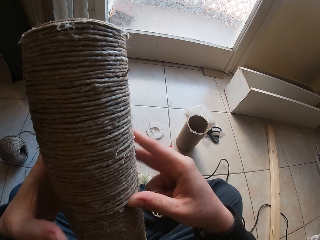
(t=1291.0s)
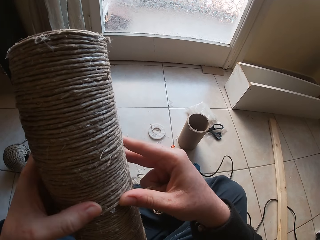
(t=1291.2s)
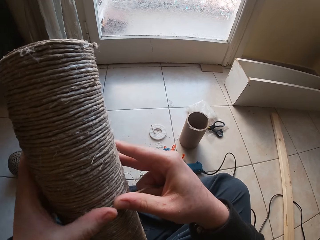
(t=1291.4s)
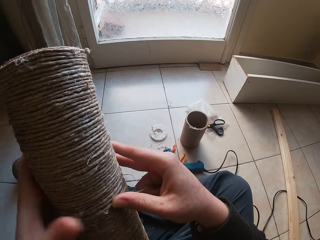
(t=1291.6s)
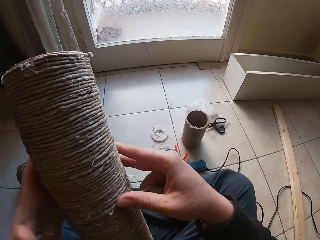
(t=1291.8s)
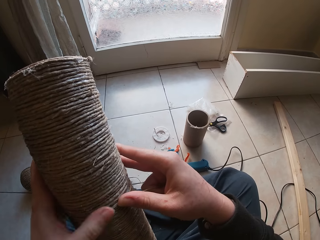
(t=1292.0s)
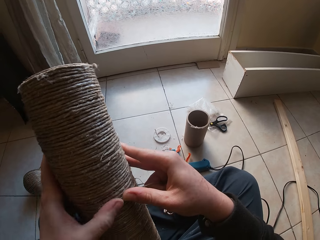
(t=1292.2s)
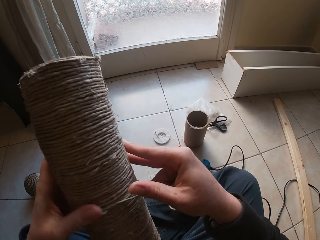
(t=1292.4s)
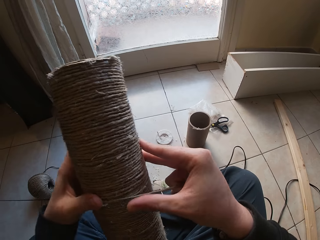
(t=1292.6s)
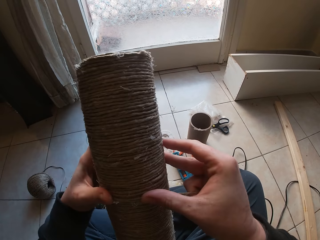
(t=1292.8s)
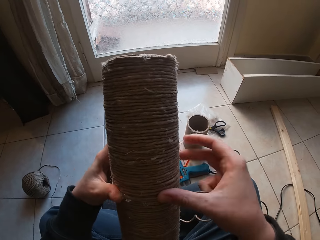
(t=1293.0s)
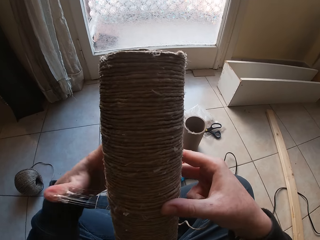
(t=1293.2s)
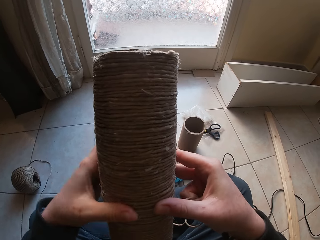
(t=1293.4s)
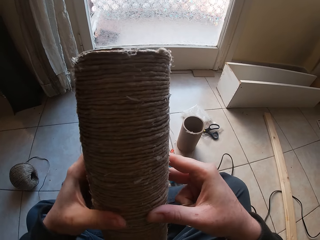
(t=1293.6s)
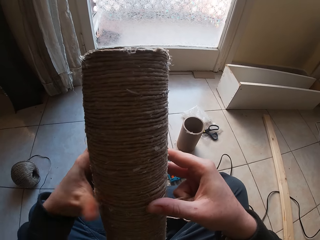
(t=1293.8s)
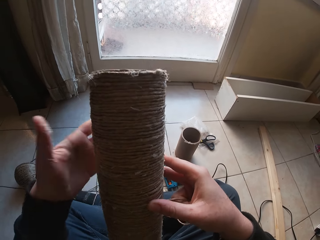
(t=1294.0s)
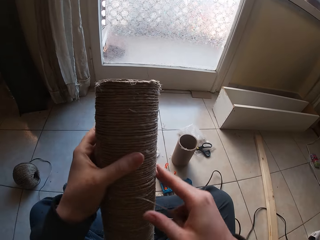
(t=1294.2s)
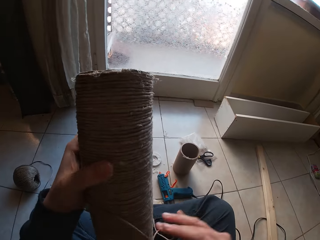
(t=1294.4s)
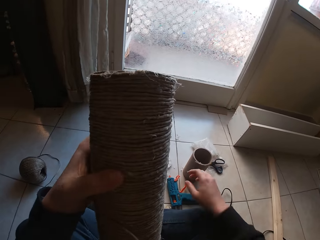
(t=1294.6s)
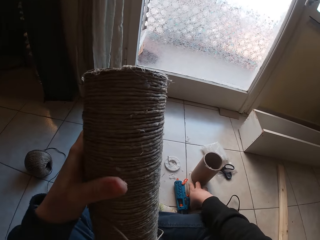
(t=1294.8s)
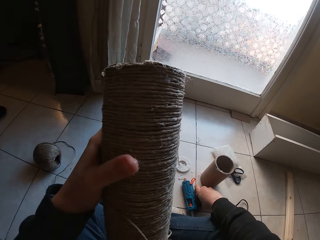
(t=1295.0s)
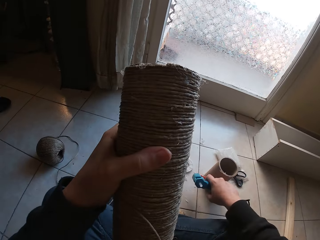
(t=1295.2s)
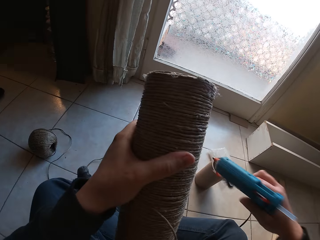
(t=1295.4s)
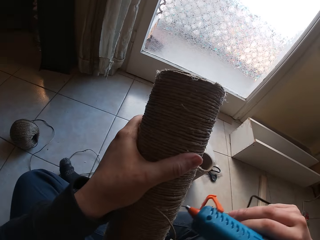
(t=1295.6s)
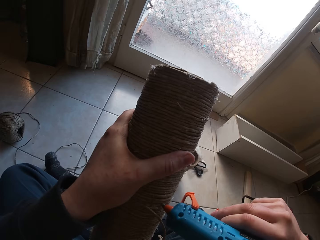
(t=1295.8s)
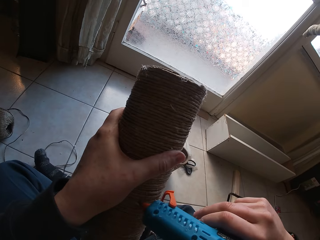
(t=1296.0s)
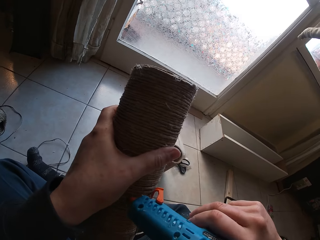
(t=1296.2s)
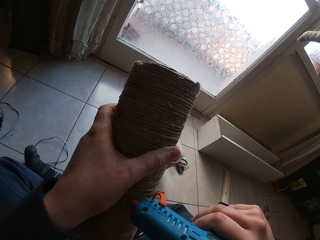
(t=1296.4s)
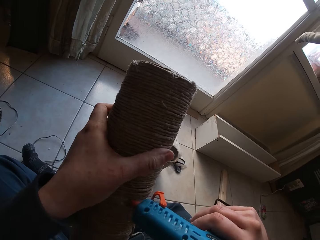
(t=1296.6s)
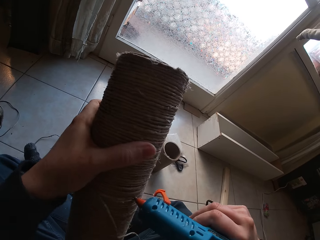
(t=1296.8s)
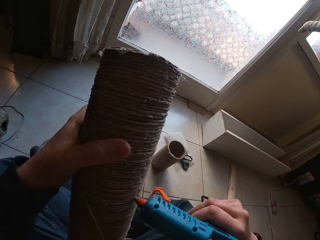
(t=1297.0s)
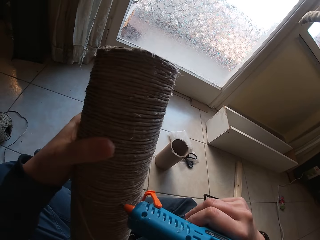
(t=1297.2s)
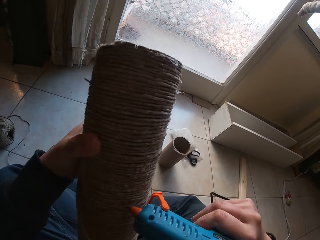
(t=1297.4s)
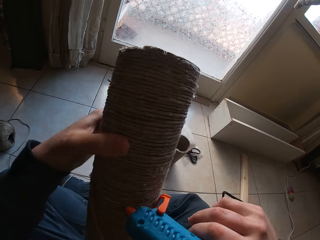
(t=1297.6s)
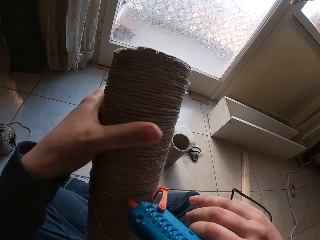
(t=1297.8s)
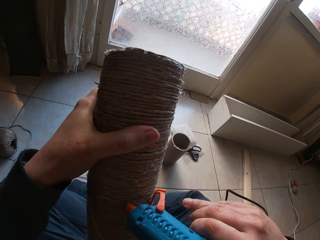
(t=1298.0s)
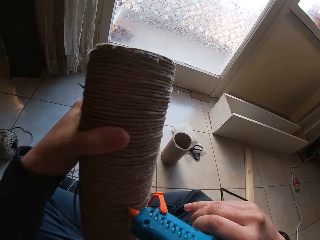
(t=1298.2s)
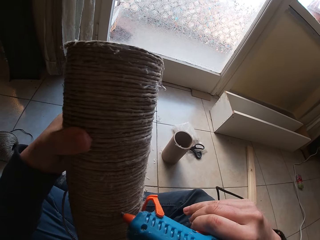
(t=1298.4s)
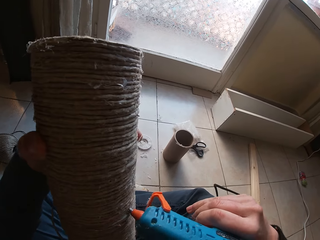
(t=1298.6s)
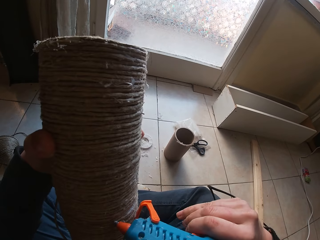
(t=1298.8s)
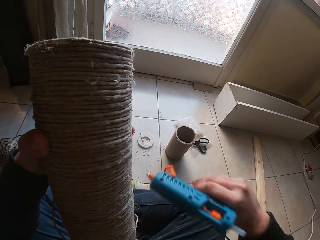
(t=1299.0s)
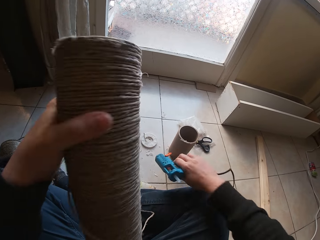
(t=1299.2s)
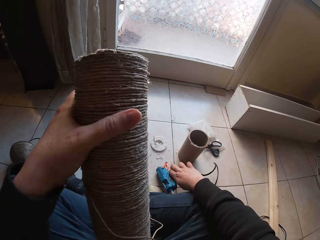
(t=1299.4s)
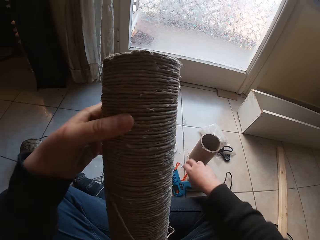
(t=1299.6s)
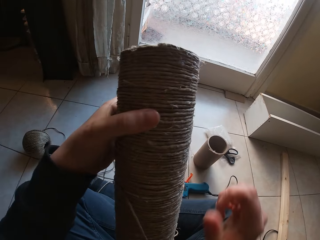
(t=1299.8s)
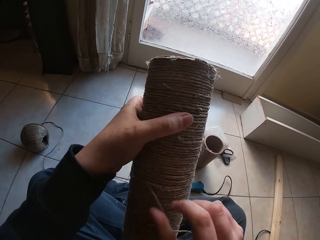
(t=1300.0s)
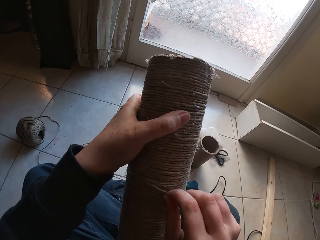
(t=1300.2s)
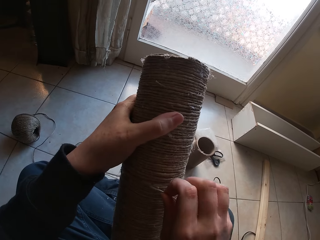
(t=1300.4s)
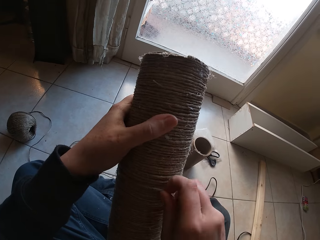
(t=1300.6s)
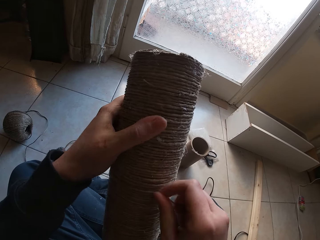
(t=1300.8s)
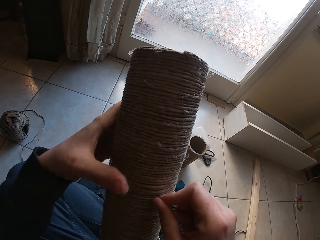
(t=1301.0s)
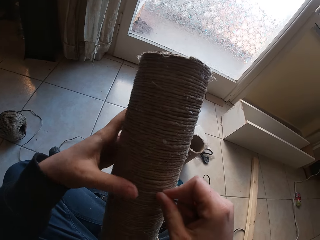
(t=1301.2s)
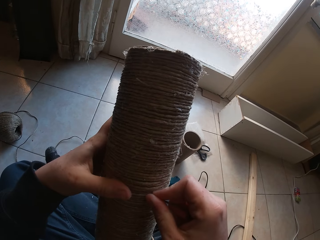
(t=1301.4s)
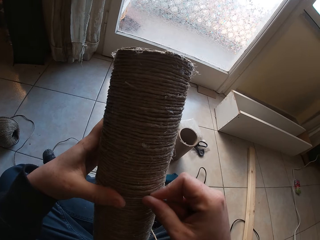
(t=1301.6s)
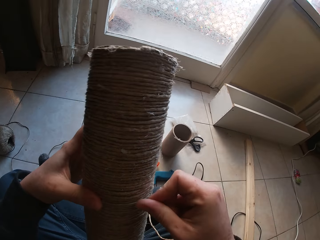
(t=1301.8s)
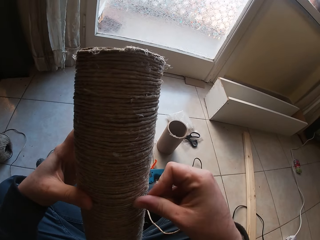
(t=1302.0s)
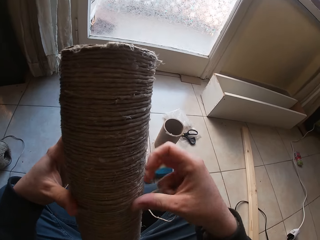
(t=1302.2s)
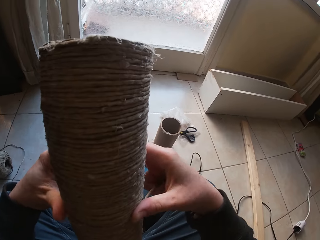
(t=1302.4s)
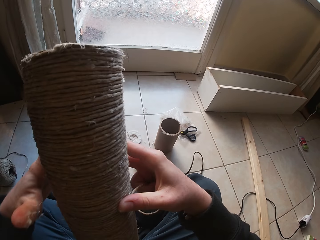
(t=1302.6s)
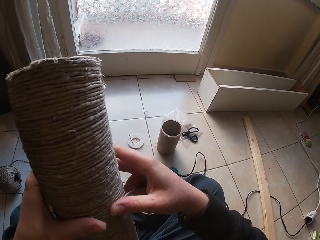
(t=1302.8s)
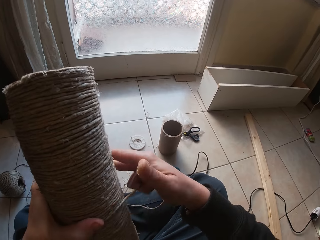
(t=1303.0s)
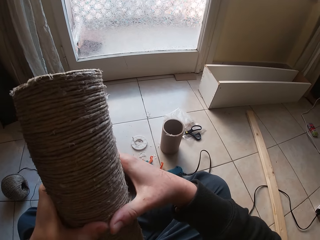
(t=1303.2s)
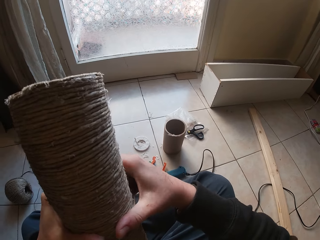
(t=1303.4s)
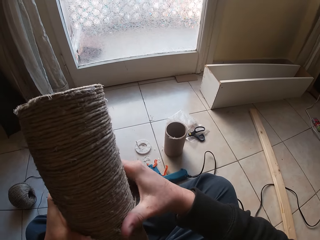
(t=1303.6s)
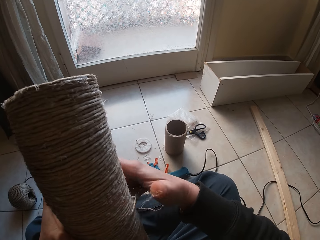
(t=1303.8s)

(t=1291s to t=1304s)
The camera wearer picks the glue gun from the floor with his right hand. He applies glue on the cardboard tubes from the glue gun in his right hand. He places the glue gun on the floor with his right hand. He wraps the twine on the cardboard tubes with his right hand.

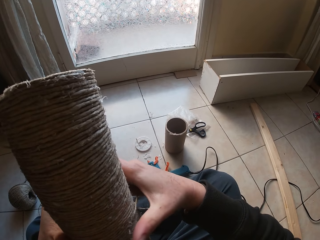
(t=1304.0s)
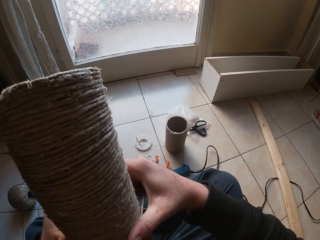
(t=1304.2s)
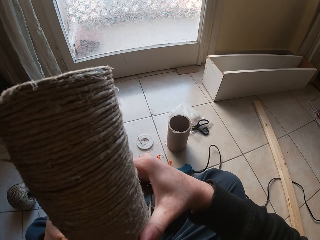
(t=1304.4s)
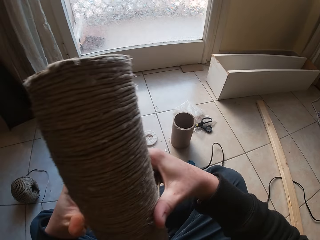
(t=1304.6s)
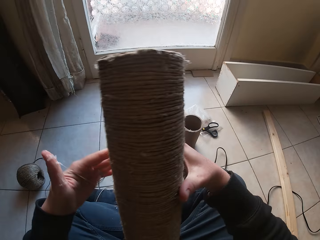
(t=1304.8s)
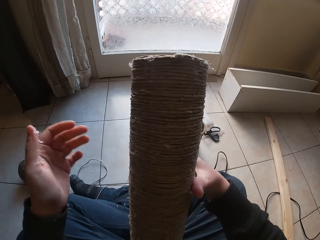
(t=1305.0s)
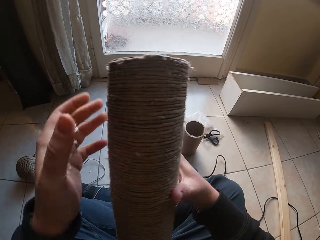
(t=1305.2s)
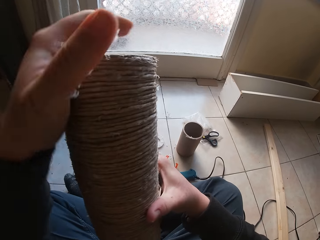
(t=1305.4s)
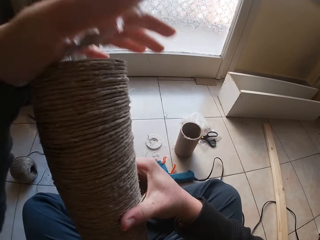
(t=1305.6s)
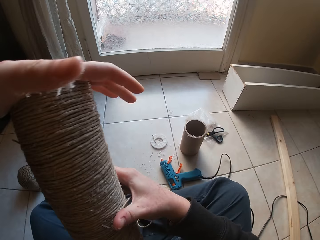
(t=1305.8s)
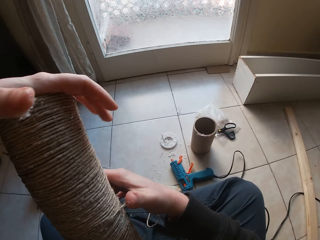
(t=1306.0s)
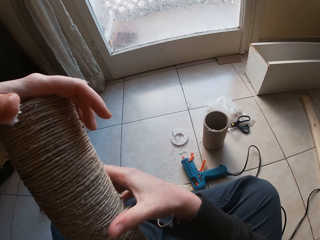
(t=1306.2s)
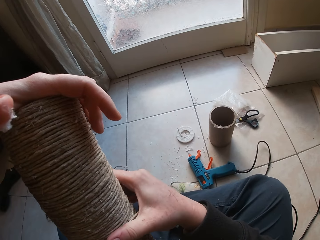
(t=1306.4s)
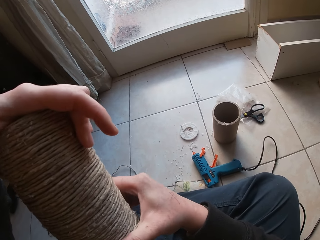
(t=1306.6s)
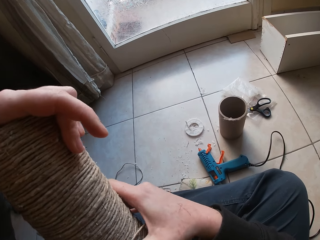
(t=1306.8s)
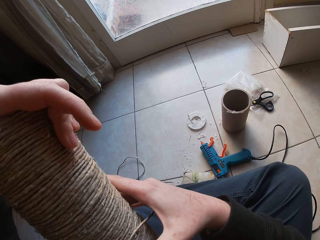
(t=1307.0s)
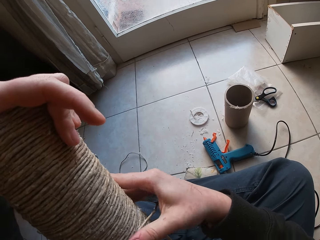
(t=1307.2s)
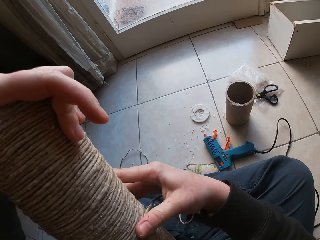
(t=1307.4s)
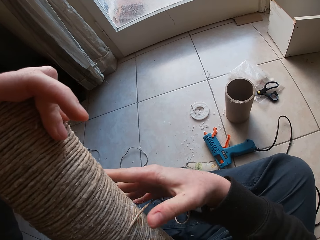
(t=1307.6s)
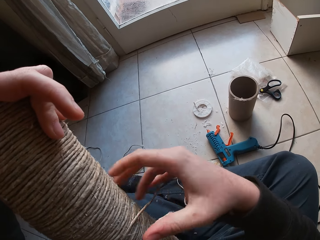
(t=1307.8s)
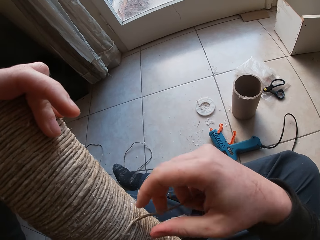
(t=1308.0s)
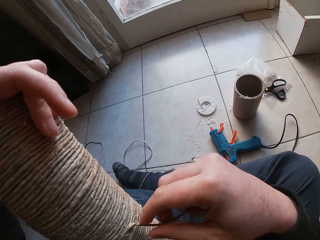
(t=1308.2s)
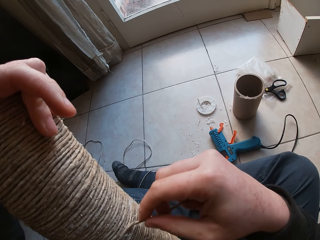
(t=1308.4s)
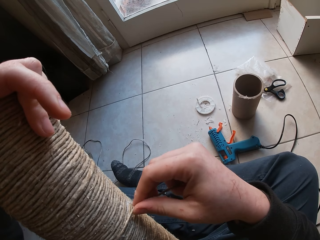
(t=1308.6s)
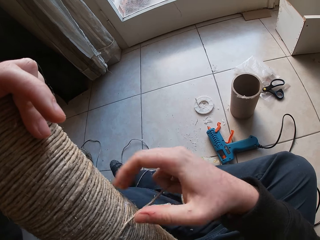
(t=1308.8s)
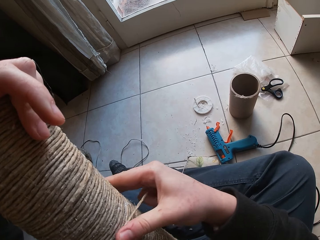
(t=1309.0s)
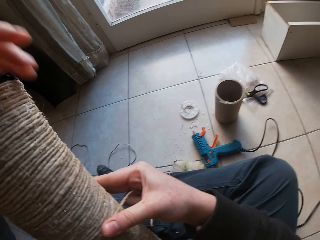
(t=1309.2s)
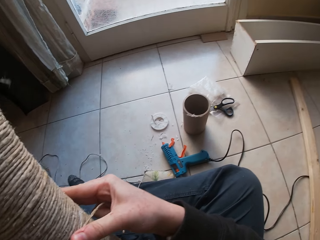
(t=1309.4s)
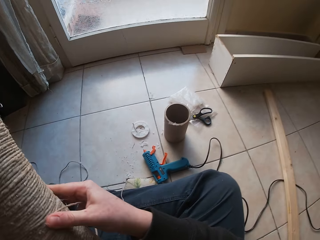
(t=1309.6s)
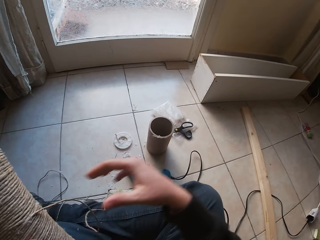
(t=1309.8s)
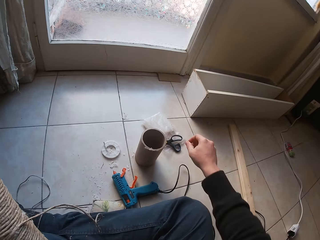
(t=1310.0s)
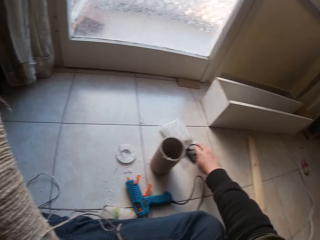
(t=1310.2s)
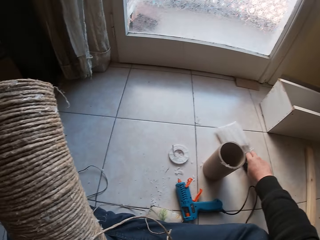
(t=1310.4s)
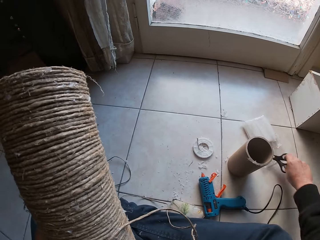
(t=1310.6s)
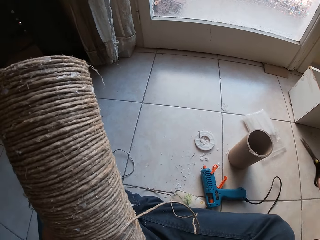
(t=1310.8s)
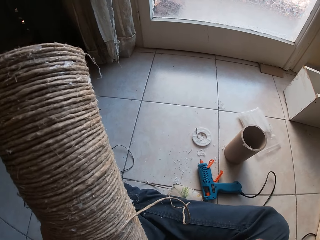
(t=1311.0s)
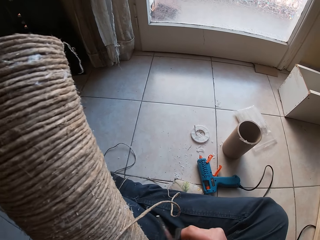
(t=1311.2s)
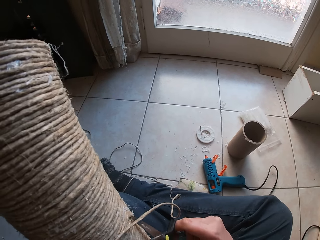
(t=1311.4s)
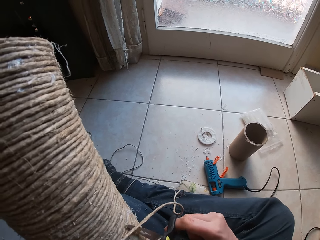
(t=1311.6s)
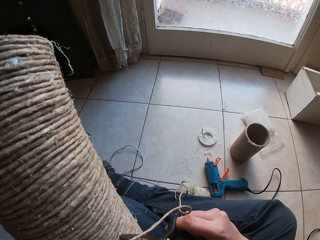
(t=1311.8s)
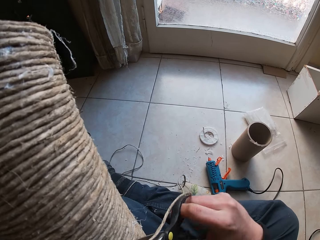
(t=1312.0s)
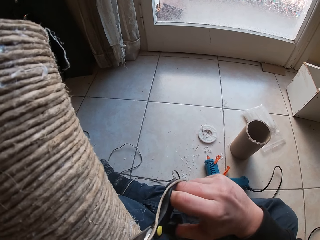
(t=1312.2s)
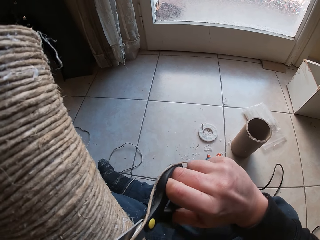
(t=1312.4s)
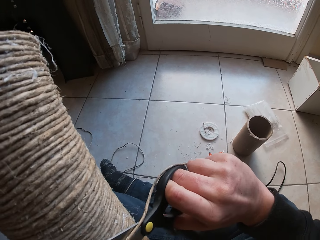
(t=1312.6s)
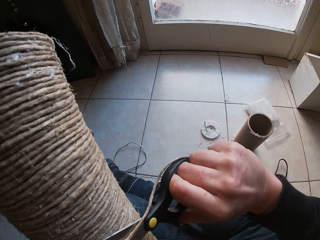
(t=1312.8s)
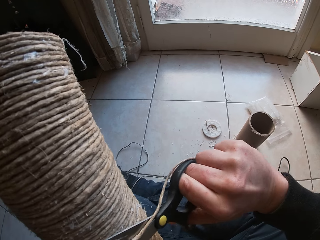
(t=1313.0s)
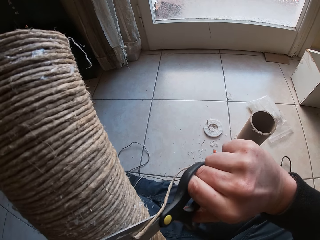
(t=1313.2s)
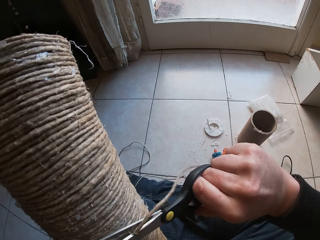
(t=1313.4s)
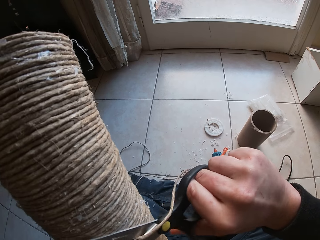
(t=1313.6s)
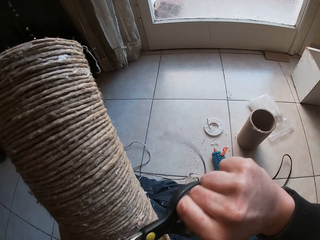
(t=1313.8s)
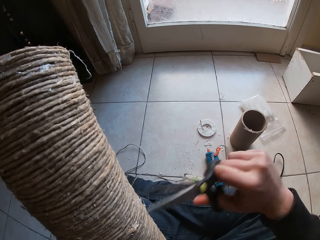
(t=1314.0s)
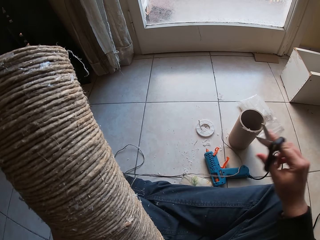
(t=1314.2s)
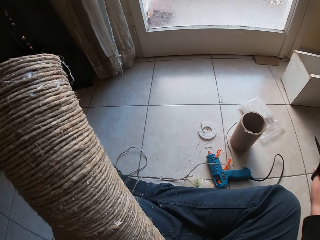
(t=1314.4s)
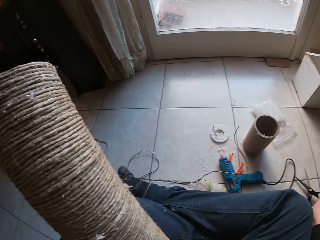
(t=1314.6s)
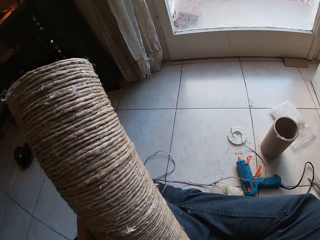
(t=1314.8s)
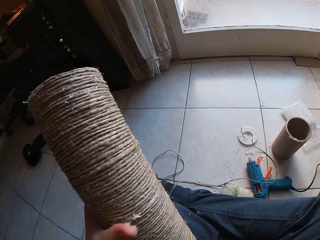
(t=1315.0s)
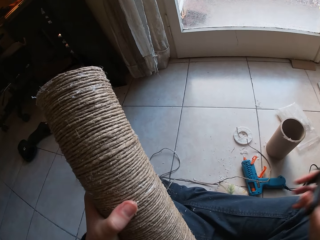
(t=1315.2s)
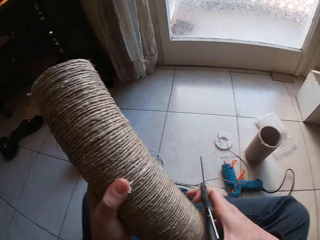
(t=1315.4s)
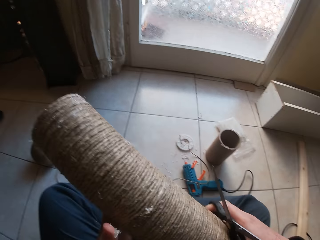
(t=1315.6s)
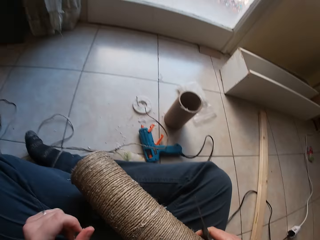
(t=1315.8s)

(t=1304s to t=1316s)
The camera wearer places his left hand on top of the cardboard tubes or roll tube. He picks the scissors from the ground with his right hand. He cuts the twine with the scissors in his right hand. He places the scissors on the floor with his right hand. He adjusts the roll tube.
